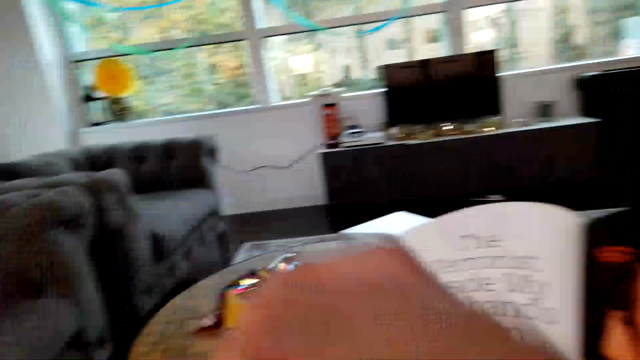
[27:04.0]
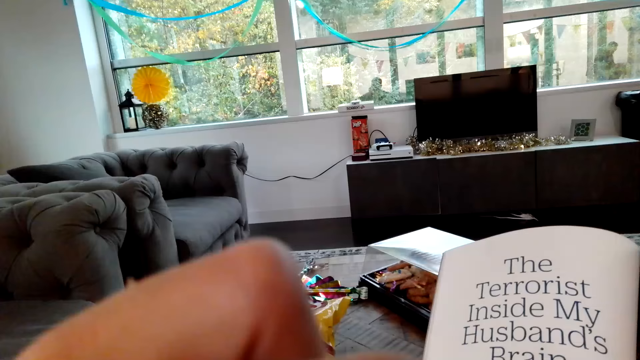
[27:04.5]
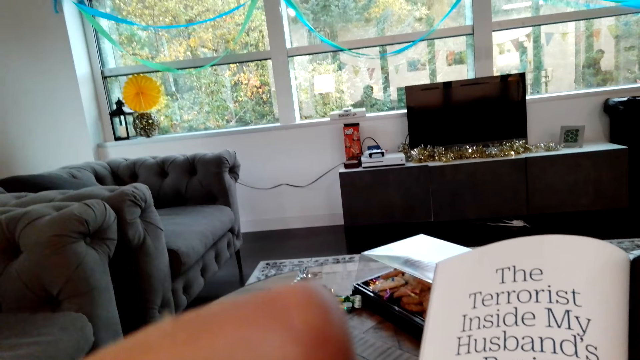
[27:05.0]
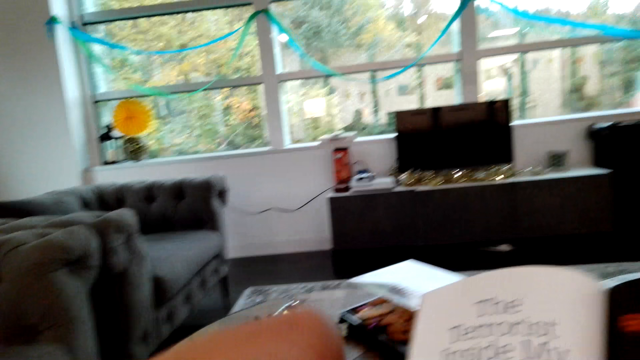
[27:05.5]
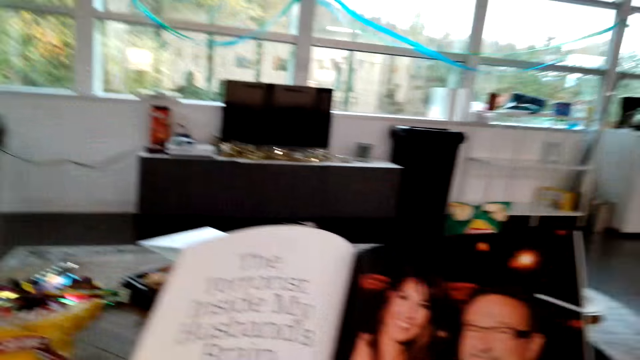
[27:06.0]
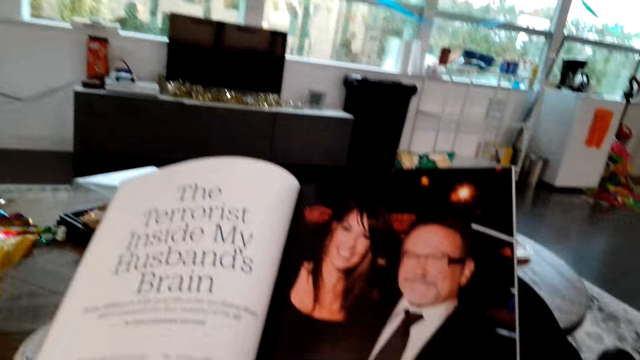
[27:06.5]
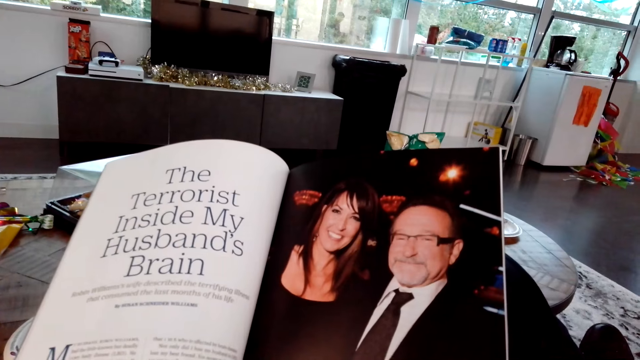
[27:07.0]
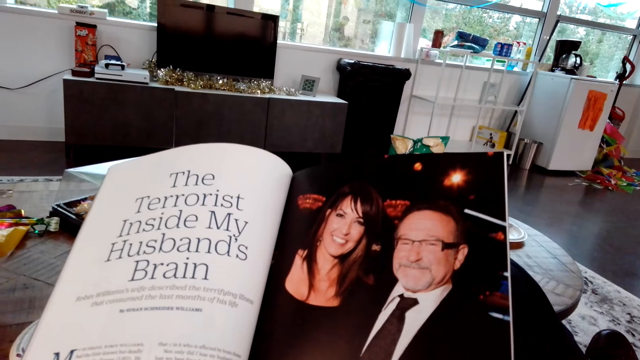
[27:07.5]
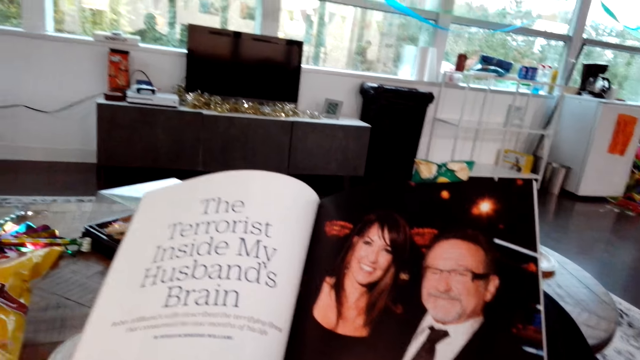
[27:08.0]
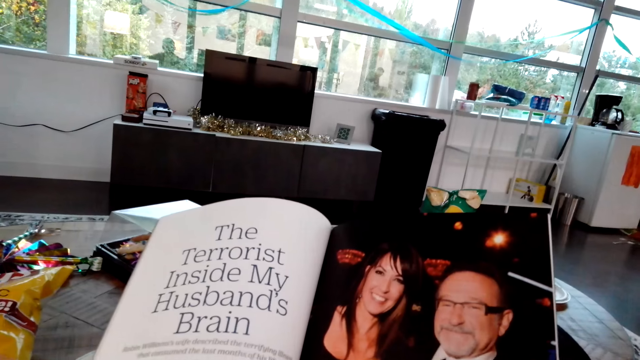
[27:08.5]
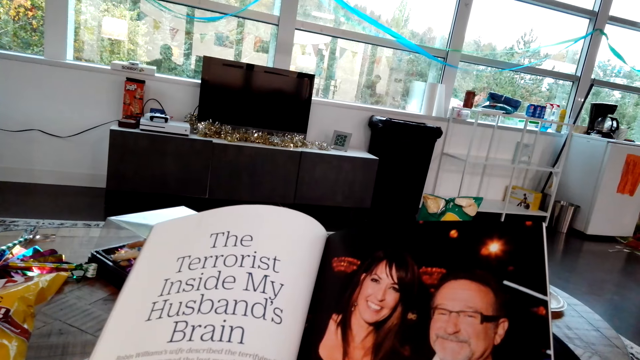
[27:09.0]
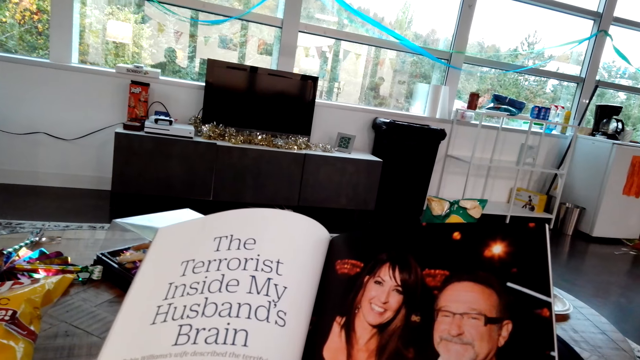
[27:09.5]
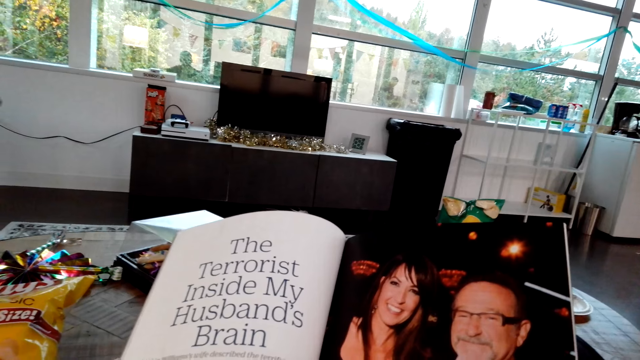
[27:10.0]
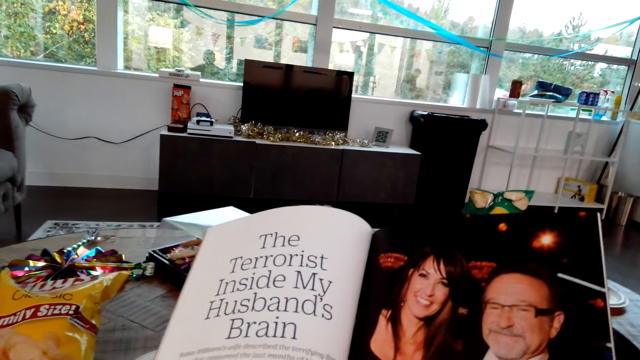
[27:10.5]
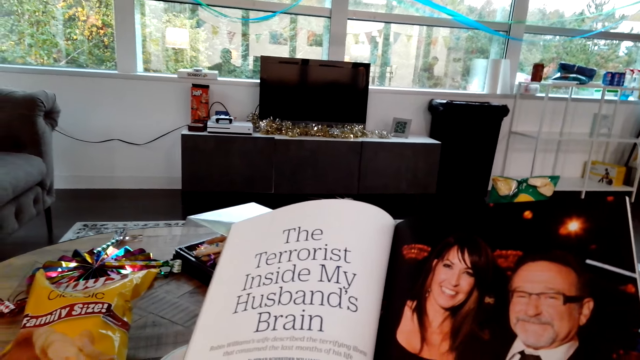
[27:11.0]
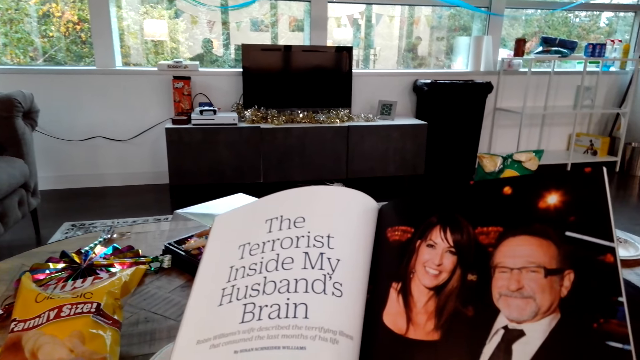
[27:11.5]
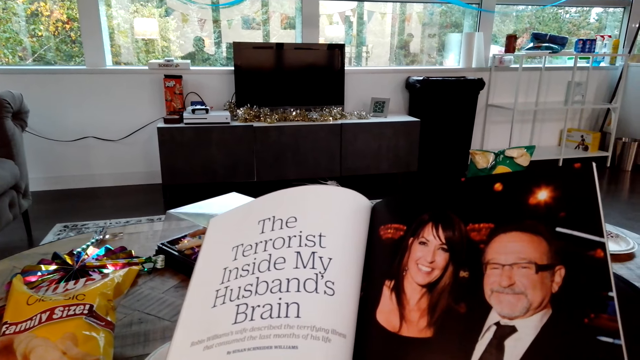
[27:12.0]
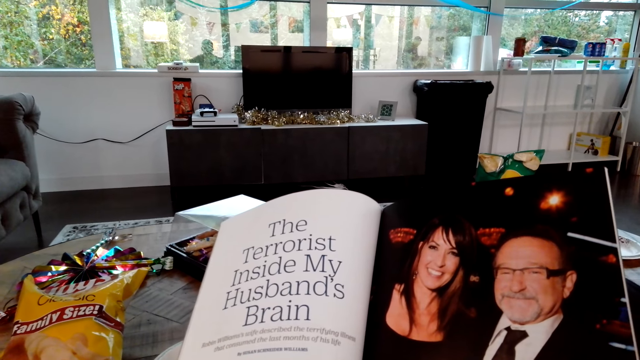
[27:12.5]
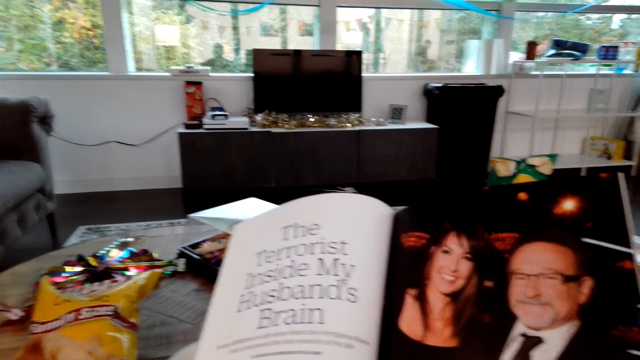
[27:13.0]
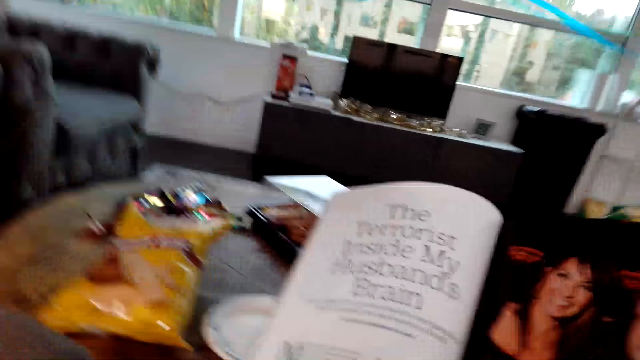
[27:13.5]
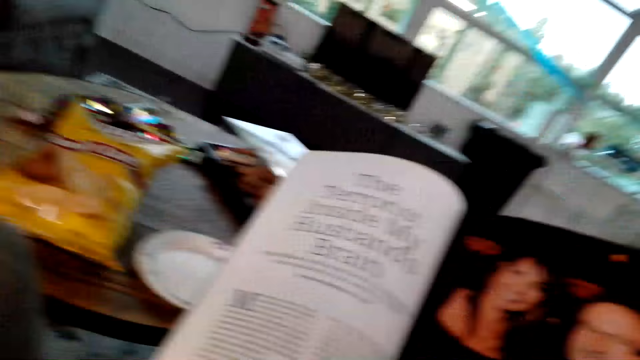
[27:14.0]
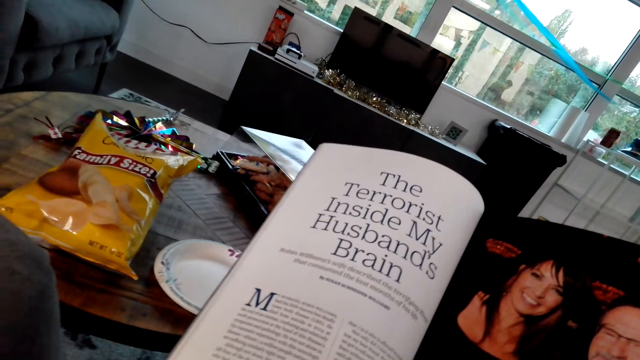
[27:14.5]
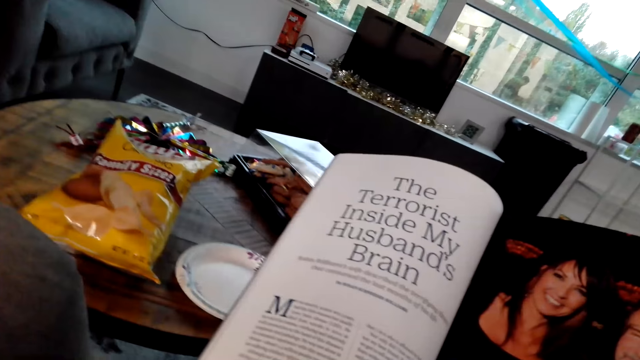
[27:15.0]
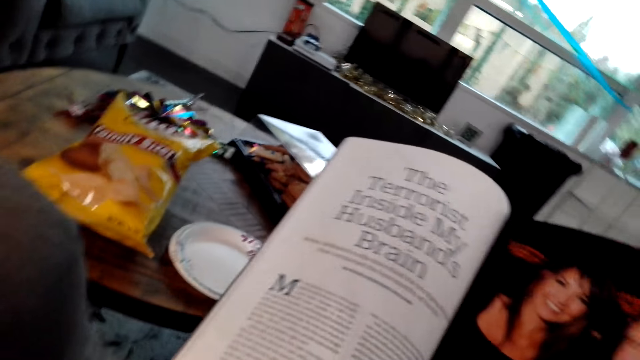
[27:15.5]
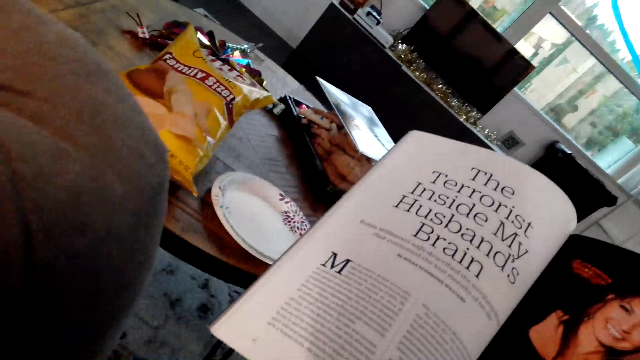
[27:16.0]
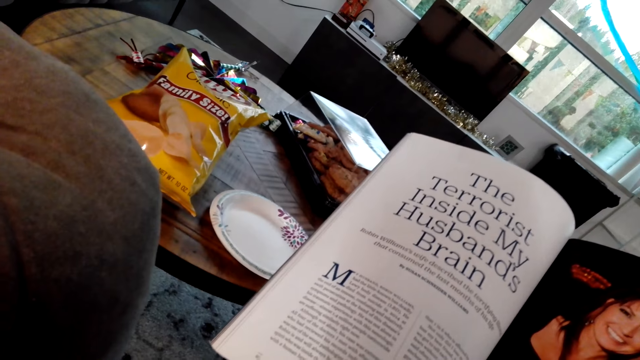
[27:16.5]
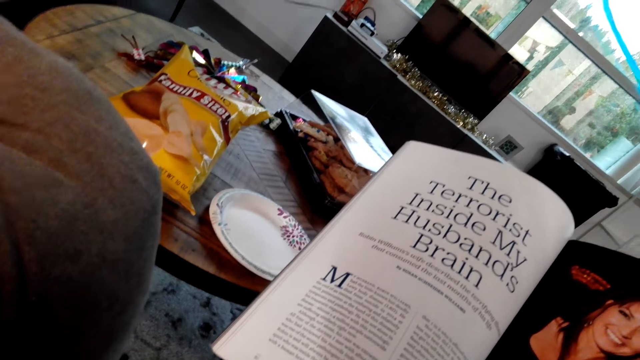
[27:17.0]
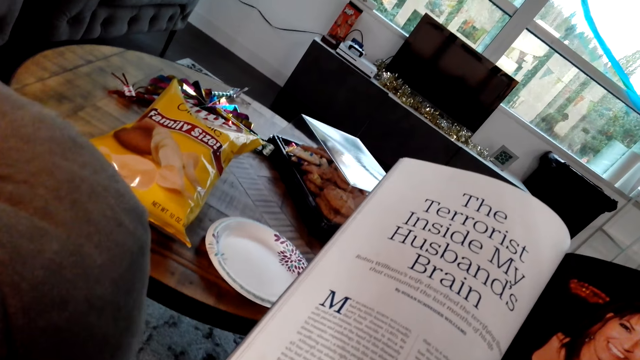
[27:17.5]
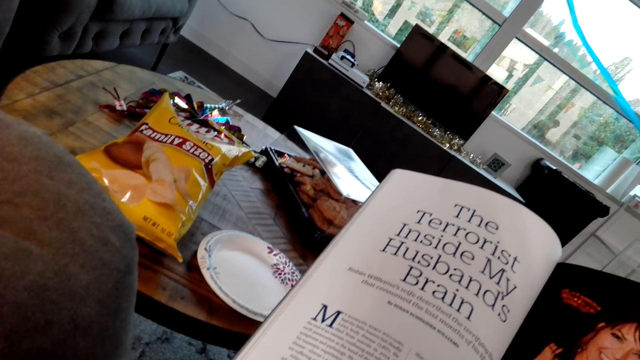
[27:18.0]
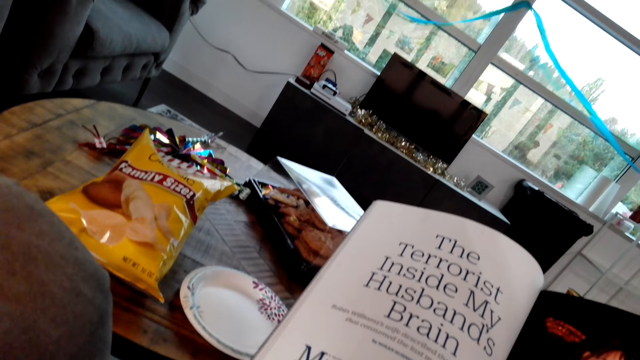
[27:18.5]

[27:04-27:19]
The camera wearer moves his hand. He scratches the face with his left hand. He reads the book. He moves his left hand. He adjusts the camera.

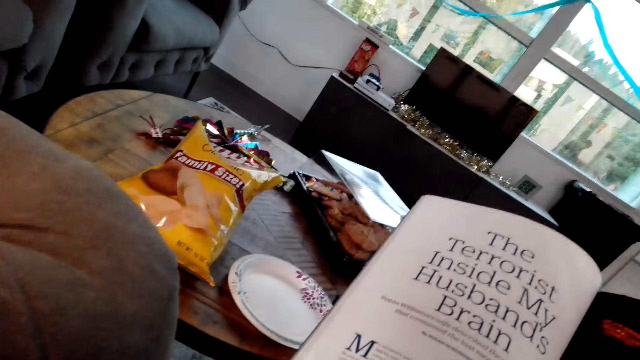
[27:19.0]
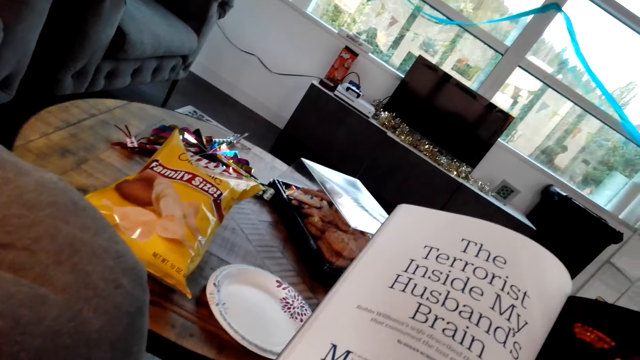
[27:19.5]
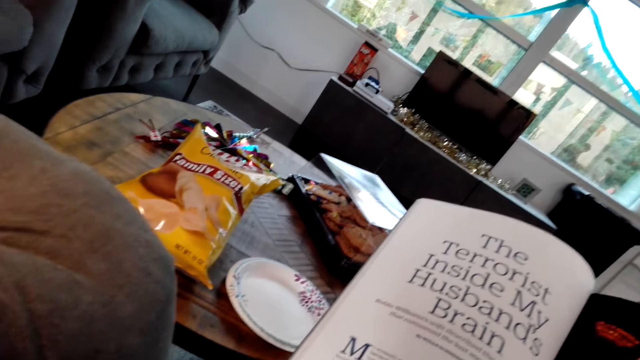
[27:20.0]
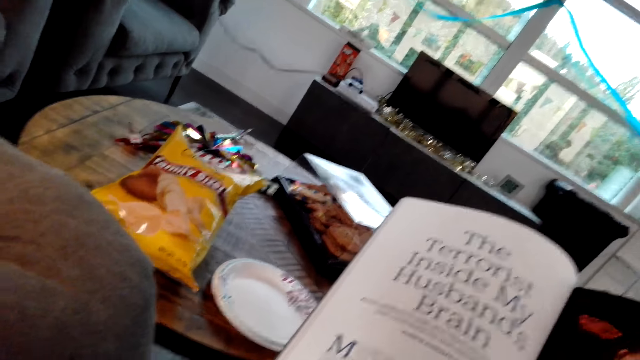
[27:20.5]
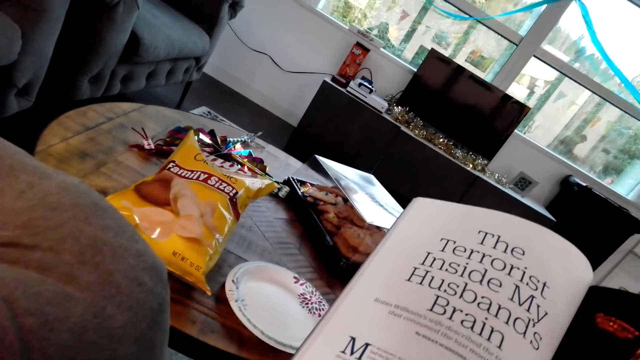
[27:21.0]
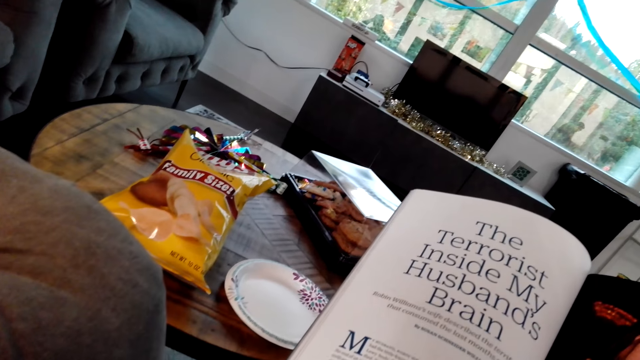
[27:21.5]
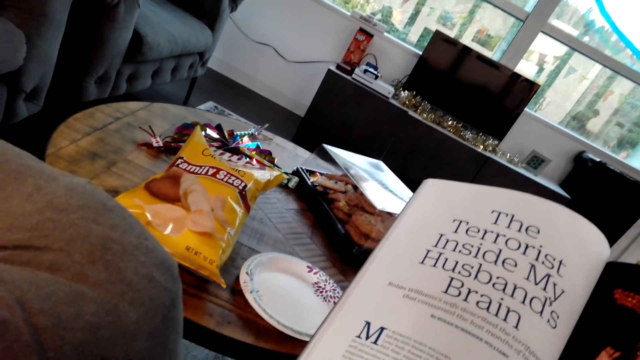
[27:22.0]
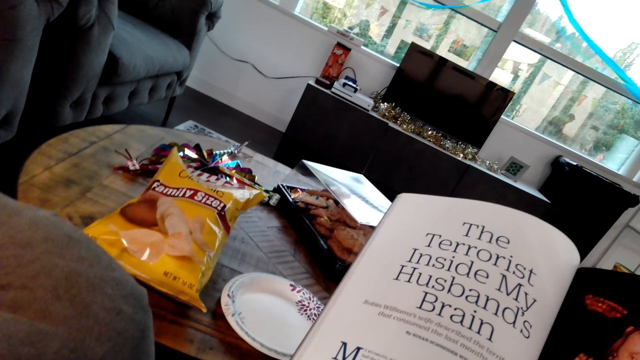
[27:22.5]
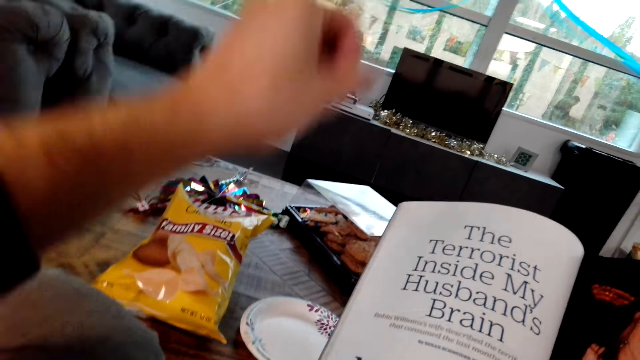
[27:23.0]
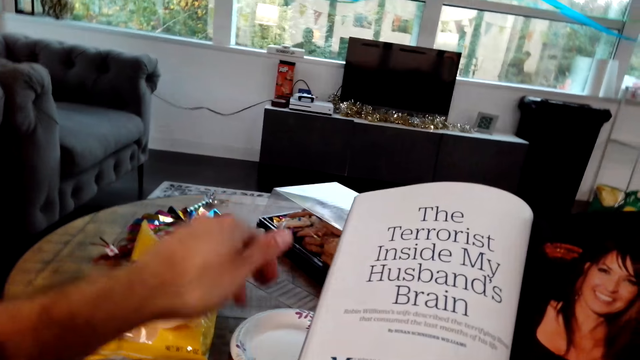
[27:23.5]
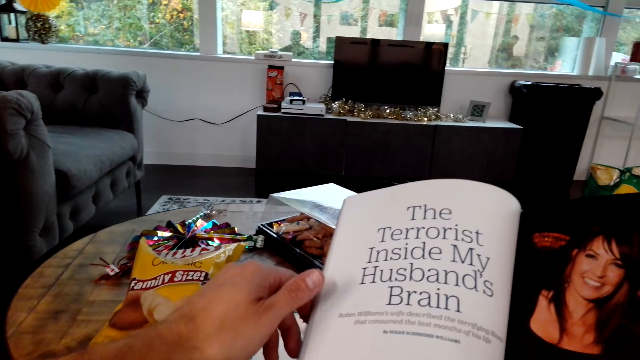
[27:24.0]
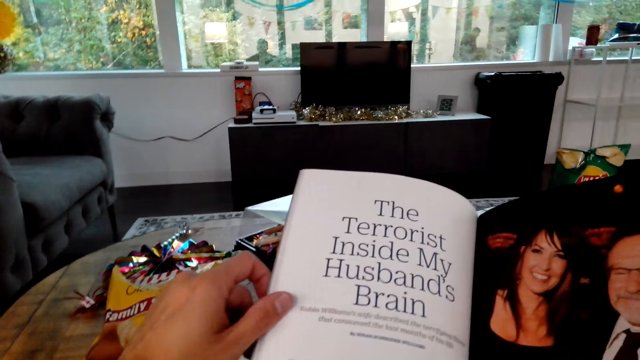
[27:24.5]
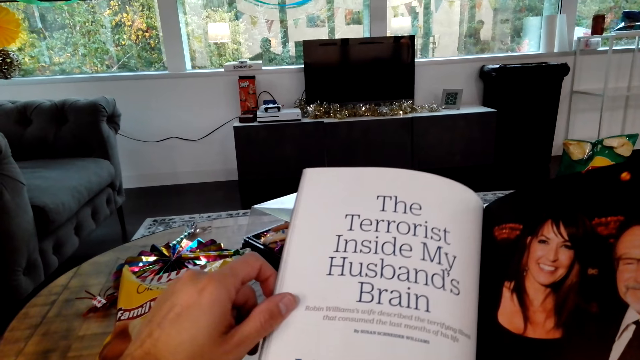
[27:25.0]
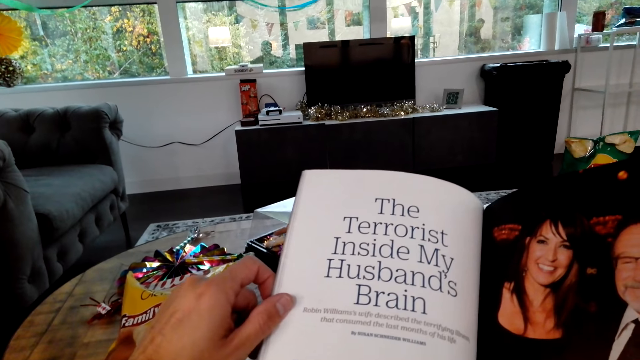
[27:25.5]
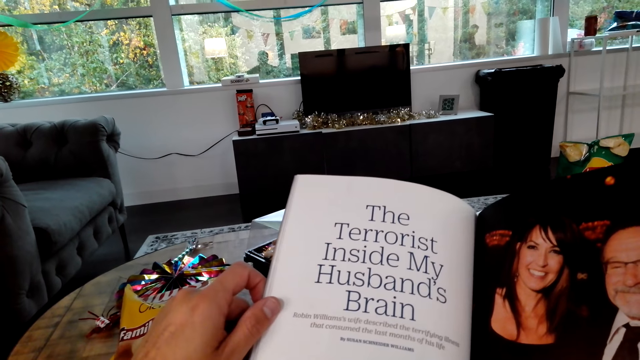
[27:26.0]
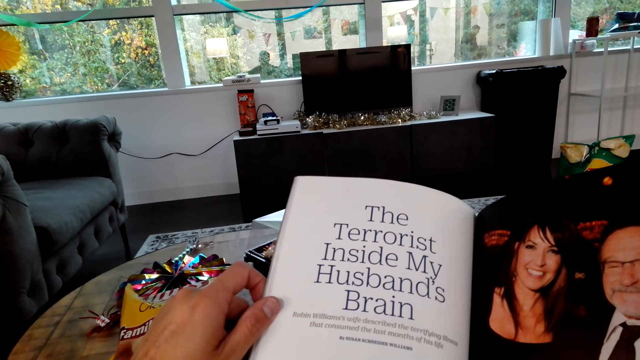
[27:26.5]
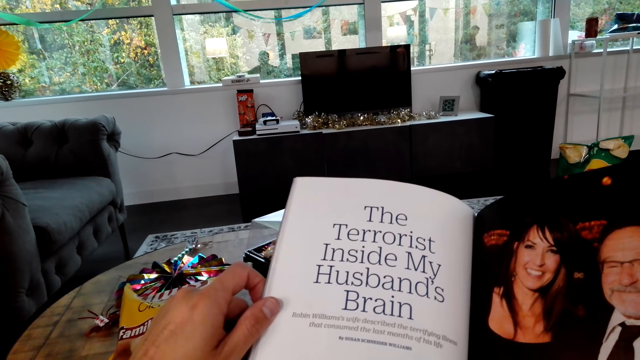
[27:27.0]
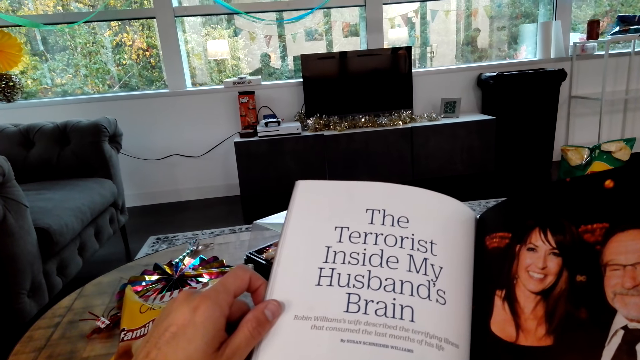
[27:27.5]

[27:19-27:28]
The camera wearer holds the book with both hands. They read the book.
